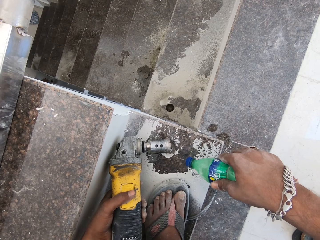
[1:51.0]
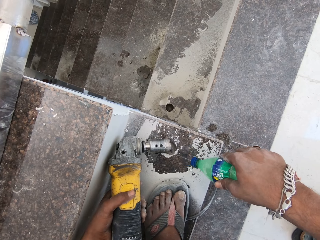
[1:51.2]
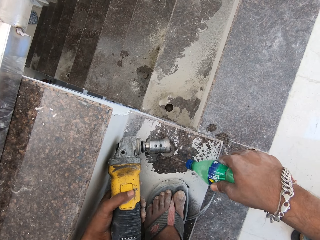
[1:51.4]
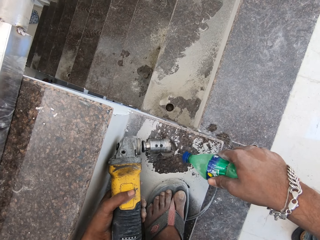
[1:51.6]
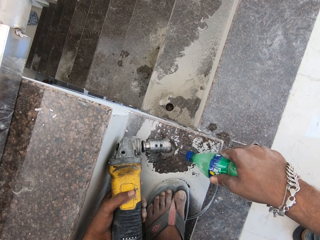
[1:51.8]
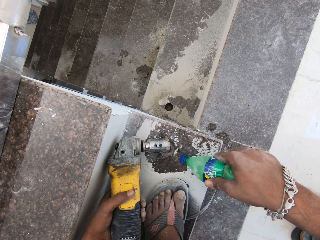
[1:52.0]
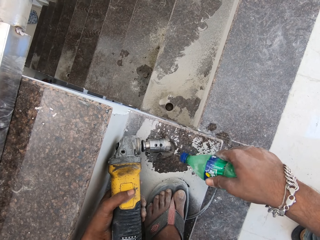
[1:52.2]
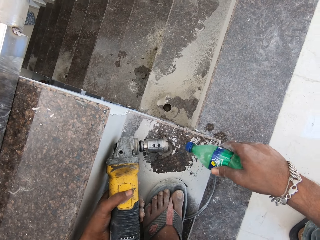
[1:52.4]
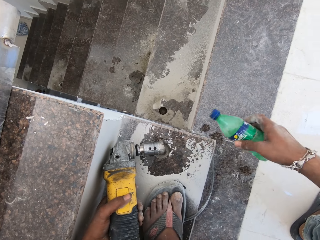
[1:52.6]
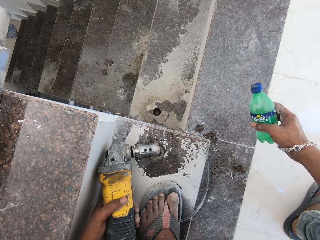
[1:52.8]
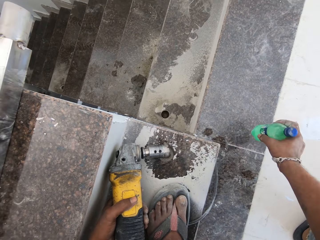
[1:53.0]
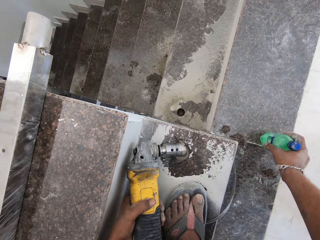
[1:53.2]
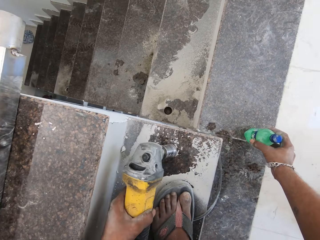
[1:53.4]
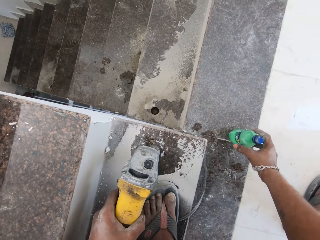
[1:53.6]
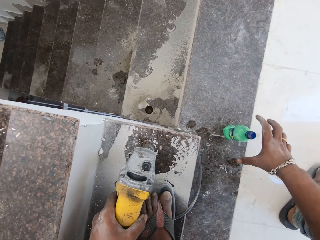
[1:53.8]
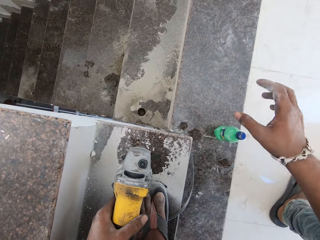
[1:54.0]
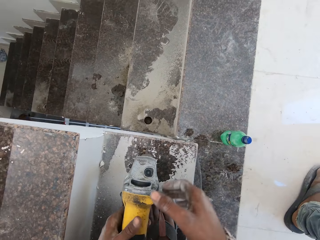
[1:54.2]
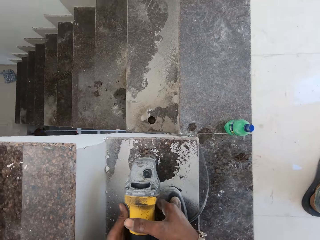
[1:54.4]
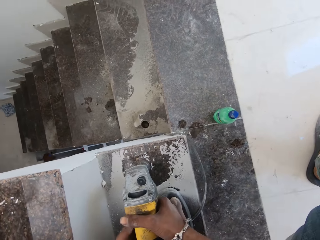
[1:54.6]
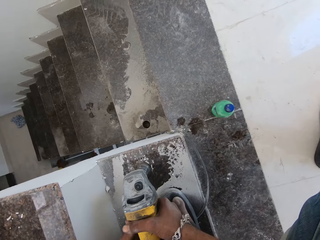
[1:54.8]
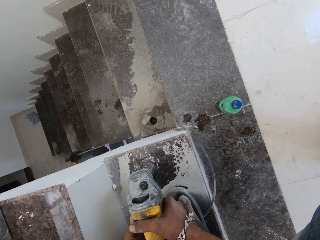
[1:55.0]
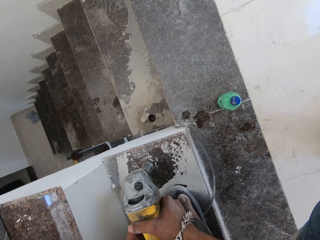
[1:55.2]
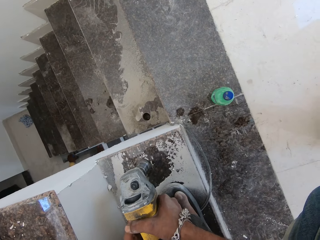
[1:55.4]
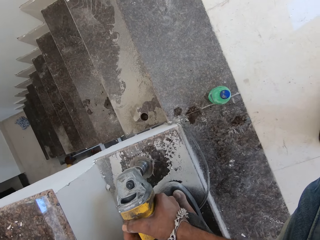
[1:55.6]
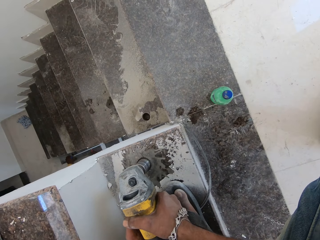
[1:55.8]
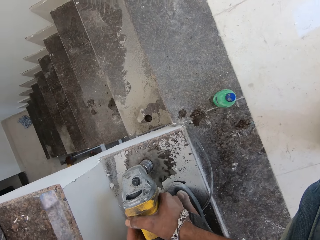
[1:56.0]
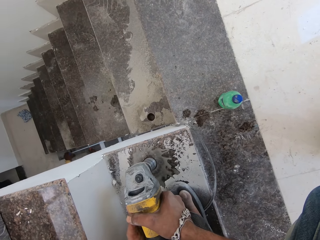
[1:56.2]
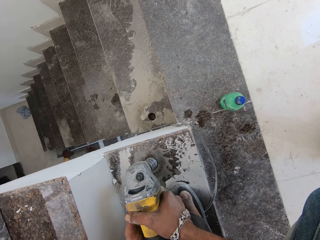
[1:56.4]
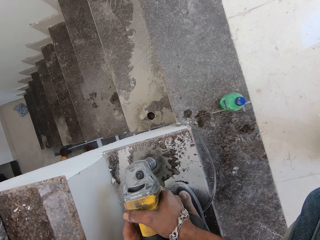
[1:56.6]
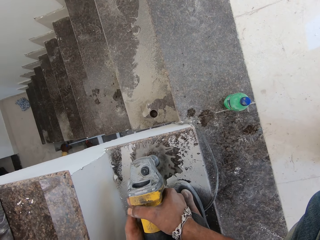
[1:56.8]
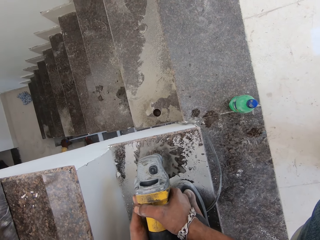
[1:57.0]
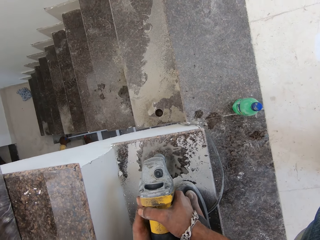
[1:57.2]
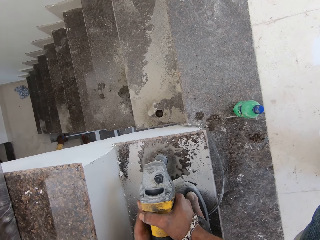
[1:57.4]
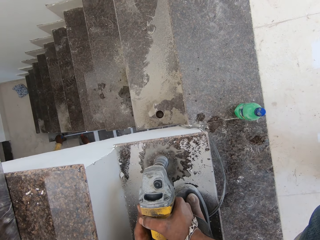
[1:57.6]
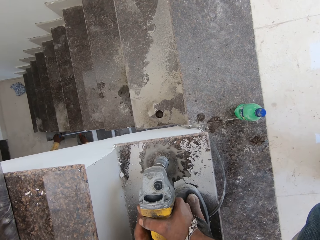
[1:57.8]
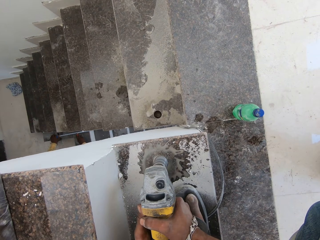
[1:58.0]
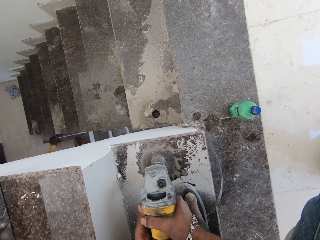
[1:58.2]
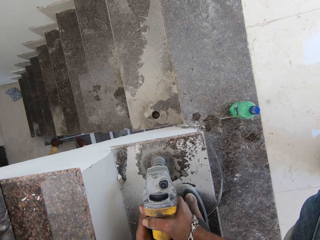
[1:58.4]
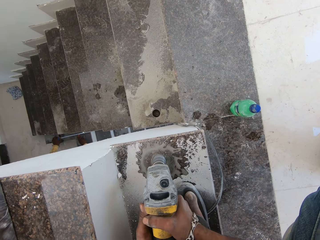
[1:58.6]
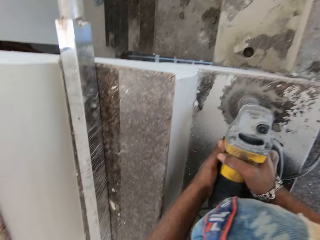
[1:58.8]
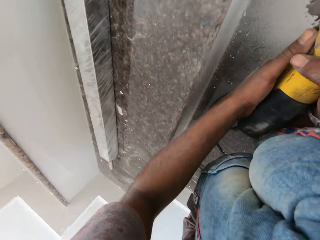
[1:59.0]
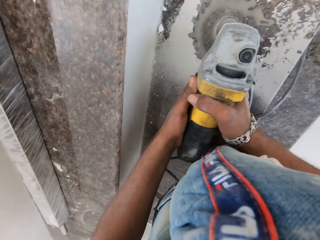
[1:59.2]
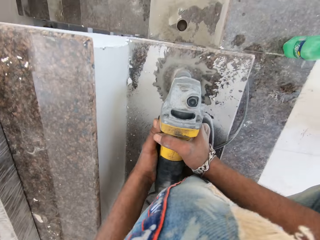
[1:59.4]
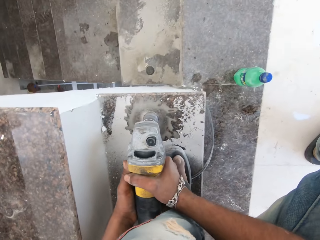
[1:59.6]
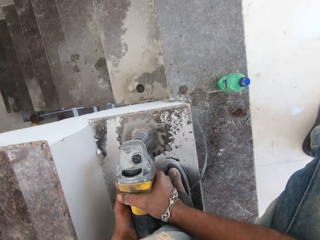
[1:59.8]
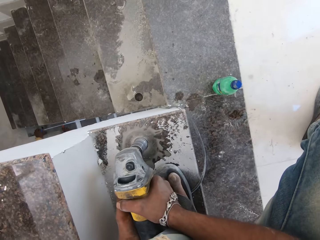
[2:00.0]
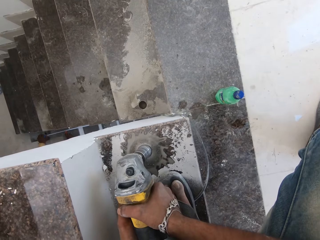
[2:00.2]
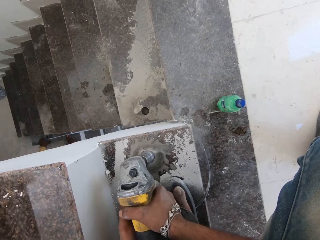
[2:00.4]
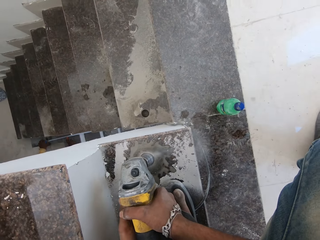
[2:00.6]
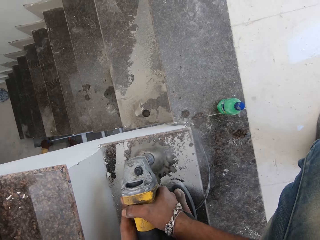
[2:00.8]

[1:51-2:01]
The camera wearer drops the bottle of lubricant on the stairway with his right hand. He holds the tile driller with both hands. He turns on the tile driller with his left hand. He drills the stairway with the tile driller in his hands.

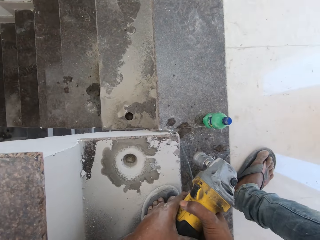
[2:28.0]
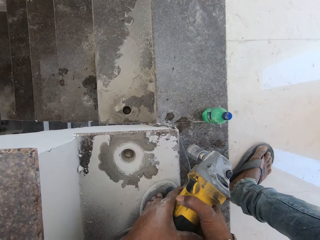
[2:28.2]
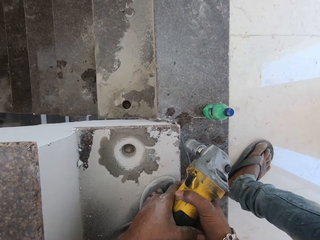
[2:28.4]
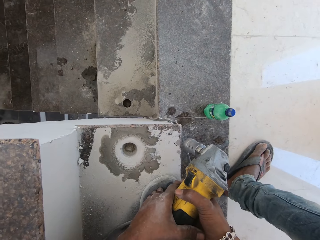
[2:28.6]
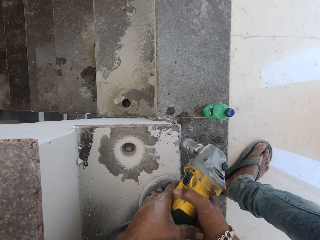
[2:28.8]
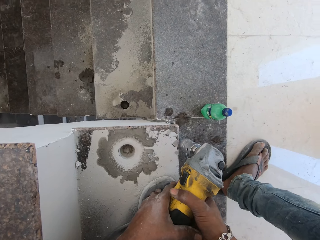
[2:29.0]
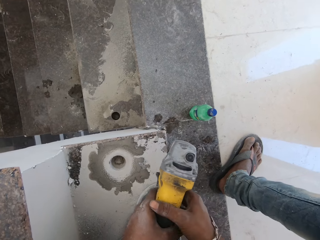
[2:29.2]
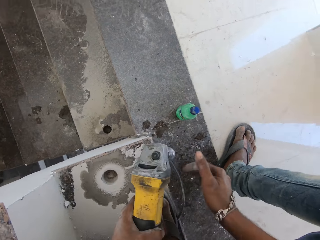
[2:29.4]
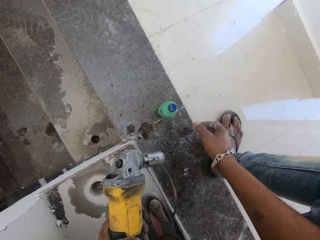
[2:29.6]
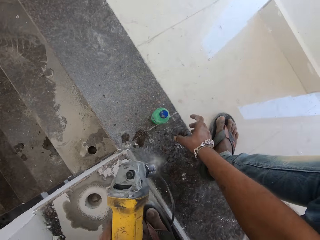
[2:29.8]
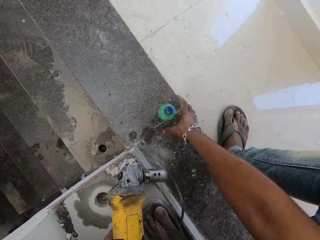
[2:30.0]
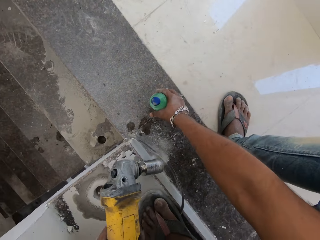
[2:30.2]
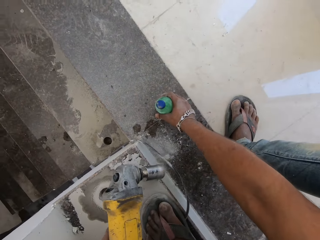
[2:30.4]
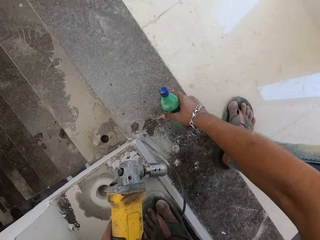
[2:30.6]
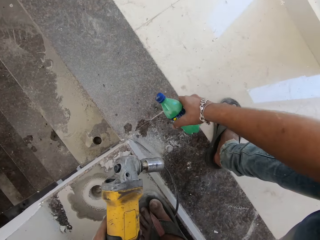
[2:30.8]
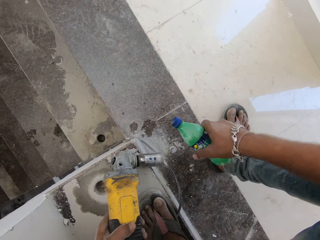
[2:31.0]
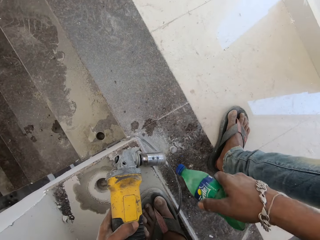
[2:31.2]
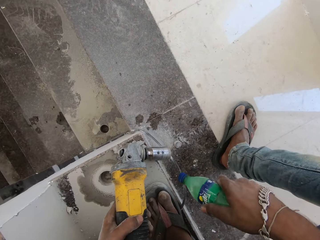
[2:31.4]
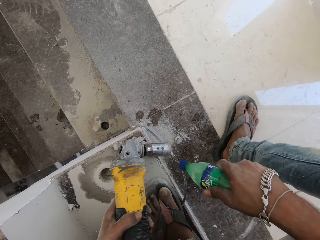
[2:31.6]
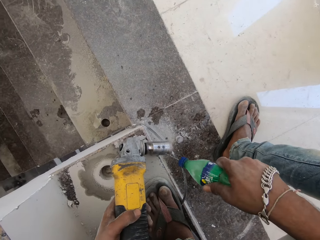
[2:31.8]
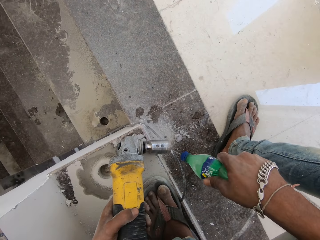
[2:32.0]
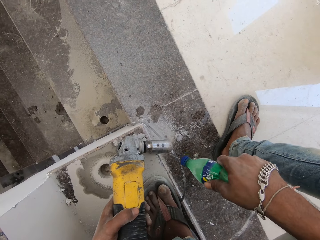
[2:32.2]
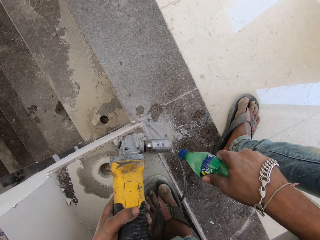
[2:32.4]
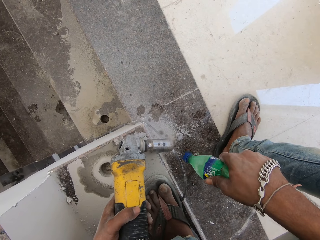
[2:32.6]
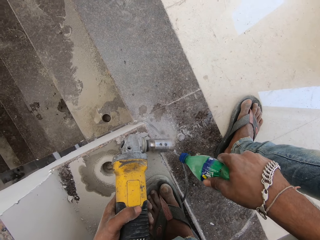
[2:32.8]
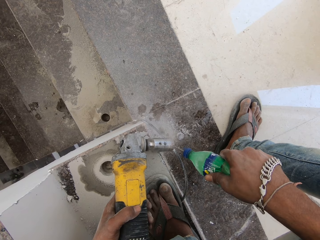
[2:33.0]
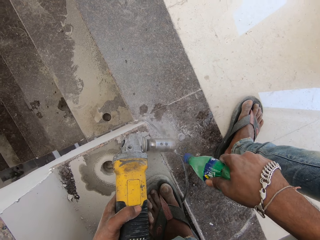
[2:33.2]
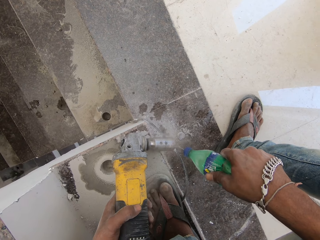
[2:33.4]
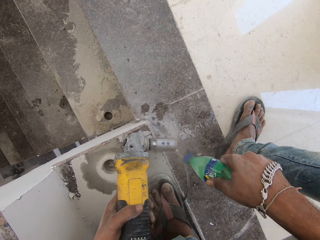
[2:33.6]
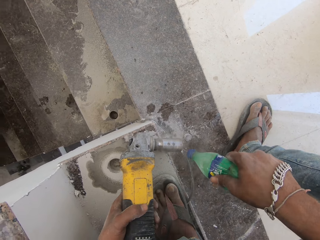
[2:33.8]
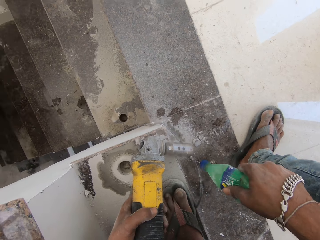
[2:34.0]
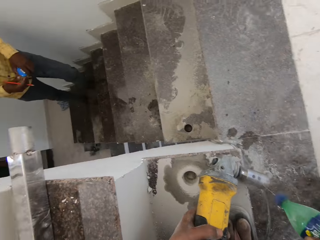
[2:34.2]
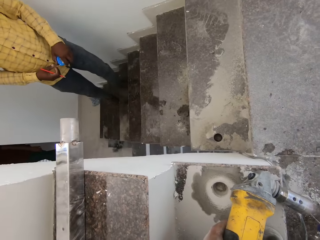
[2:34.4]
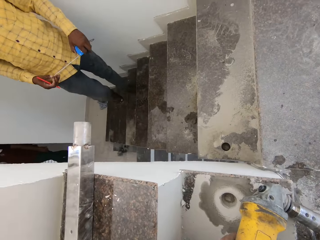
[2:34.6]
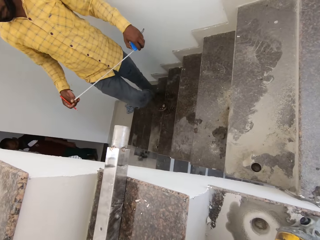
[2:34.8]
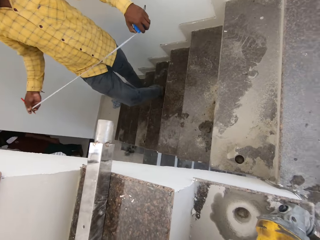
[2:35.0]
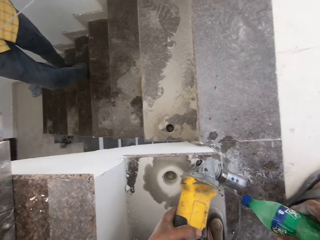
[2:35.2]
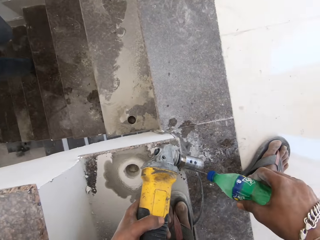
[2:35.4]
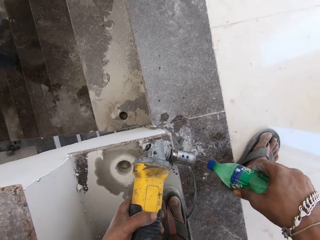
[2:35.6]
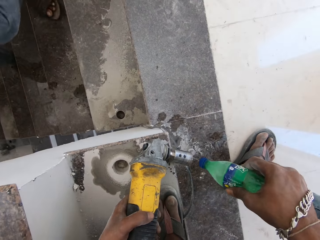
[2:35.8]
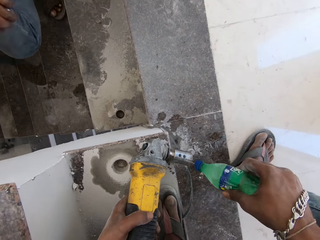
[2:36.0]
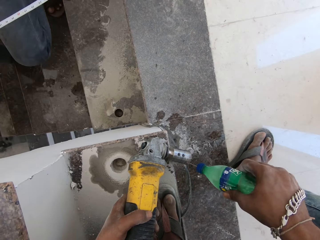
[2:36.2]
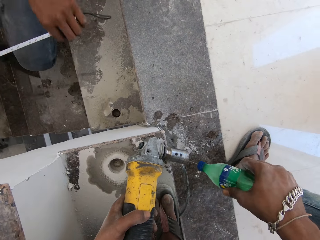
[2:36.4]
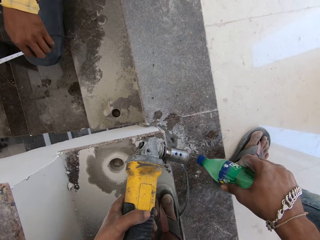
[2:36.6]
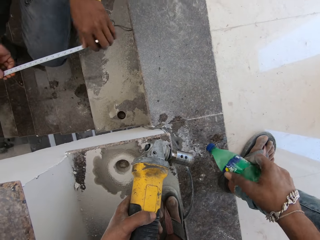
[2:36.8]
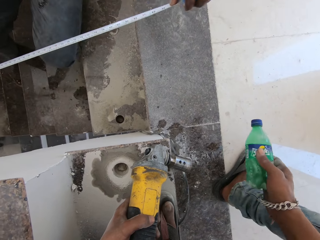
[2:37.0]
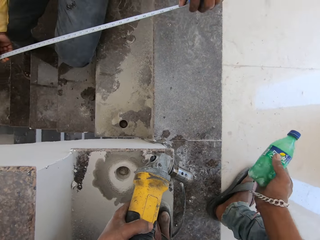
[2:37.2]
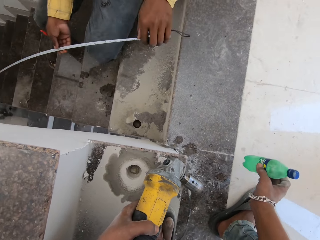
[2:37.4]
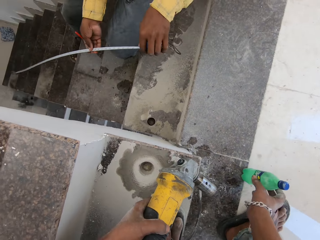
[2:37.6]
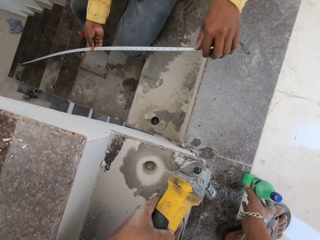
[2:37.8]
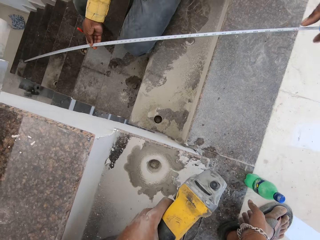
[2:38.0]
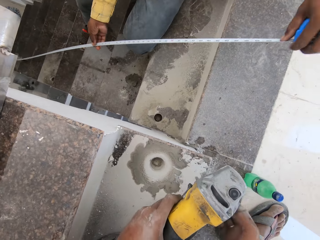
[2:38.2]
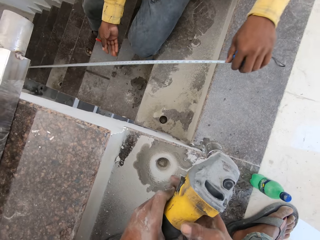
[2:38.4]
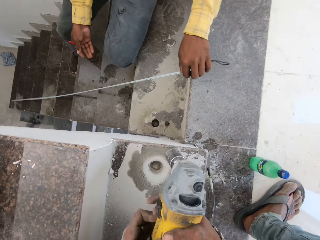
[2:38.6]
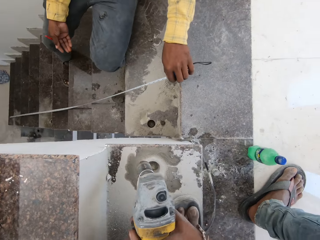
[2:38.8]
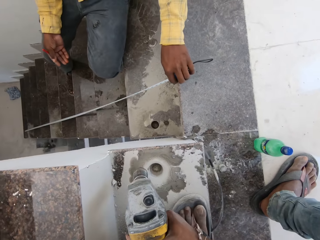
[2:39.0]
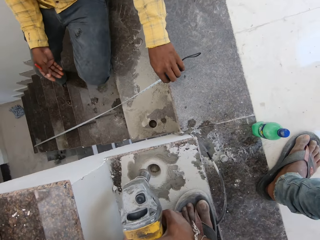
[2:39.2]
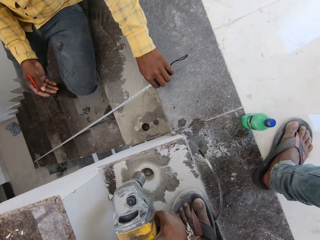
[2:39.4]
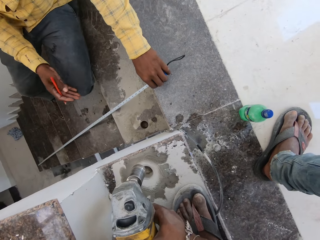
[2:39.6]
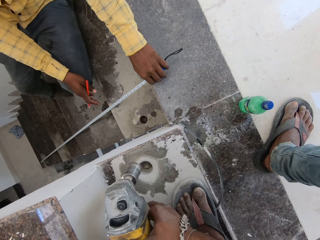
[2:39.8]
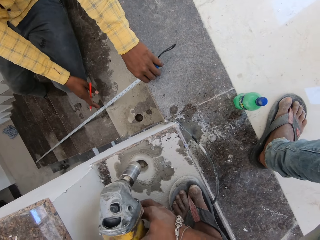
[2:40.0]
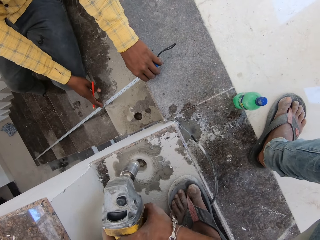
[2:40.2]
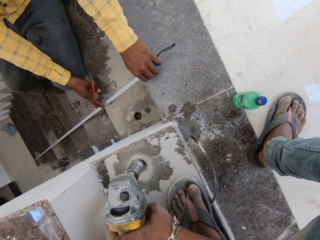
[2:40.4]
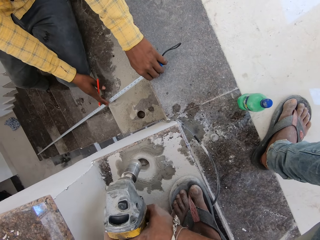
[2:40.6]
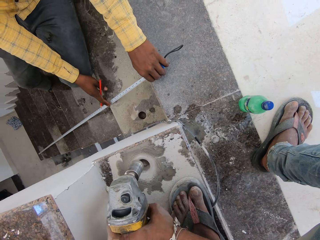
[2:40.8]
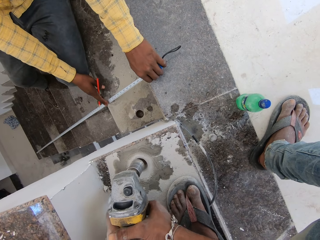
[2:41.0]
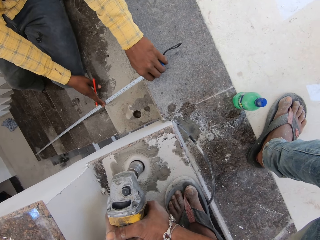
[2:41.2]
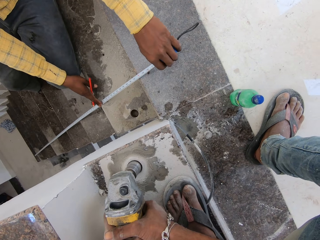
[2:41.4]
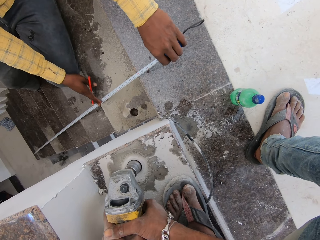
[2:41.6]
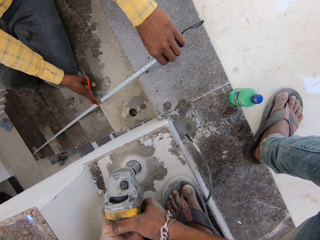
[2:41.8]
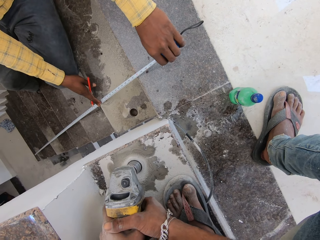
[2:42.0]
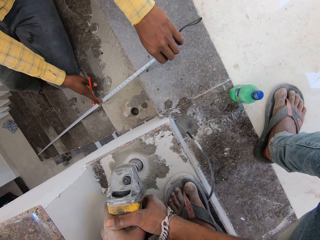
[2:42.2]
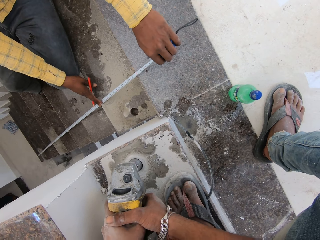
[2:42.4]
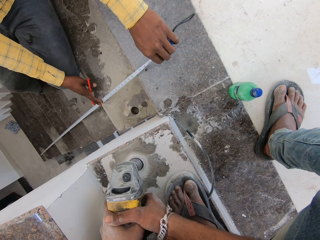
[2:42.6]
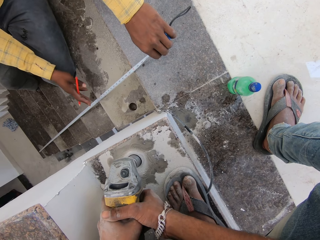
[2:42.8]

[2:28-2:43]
The camera wearer hits the stairway with the tile driller in his left hand. He picks up the bottle of lubricant from the stairway with his right hand. He lubricates the tile driller drill bit with the bottle of lubricant in his right hand. He spills something on the tile driller. The man climbs the stairway and measures the stairway with the tape in his hands. The camera wearer drops the bottle of lubricant on the stairway with his right hand. He holds the tile driller with both hands. He turns on the tile driller with his left hand. He drills the stairway with the tile driller in his hands.
